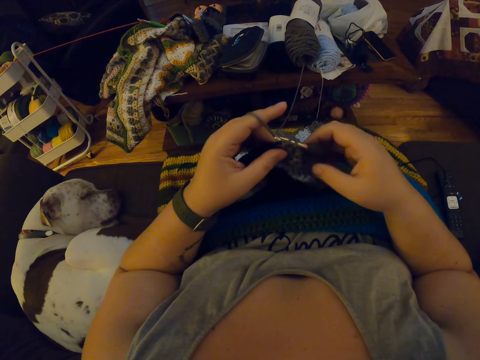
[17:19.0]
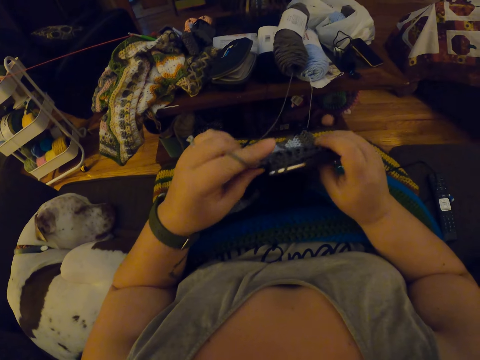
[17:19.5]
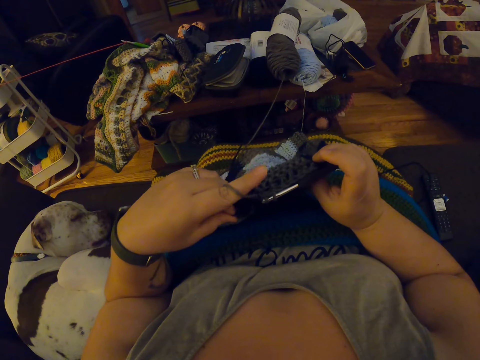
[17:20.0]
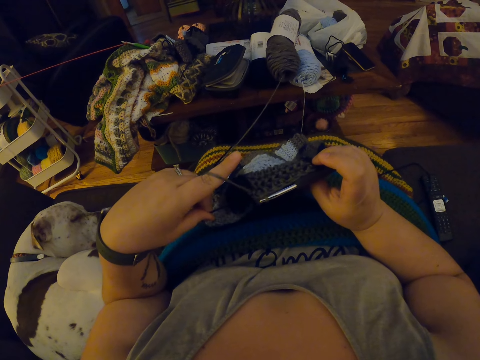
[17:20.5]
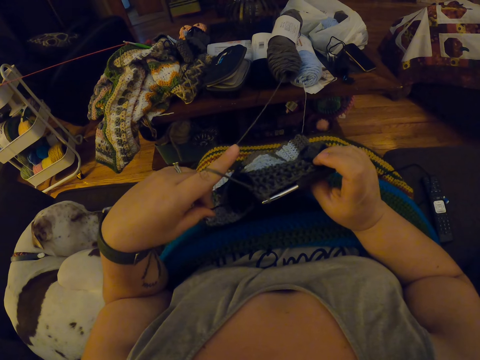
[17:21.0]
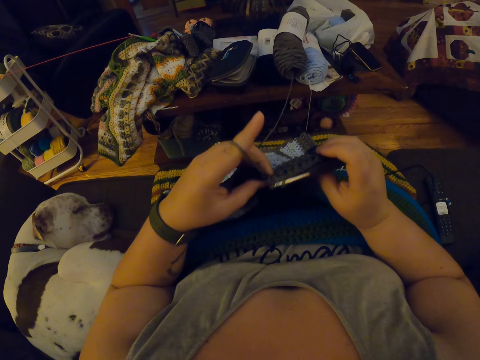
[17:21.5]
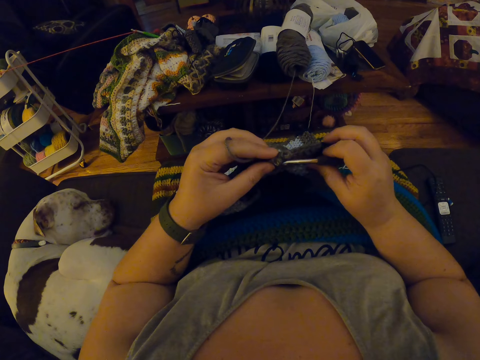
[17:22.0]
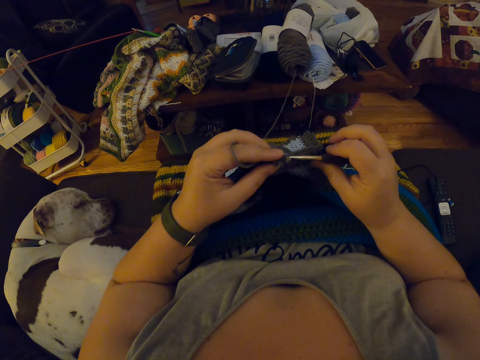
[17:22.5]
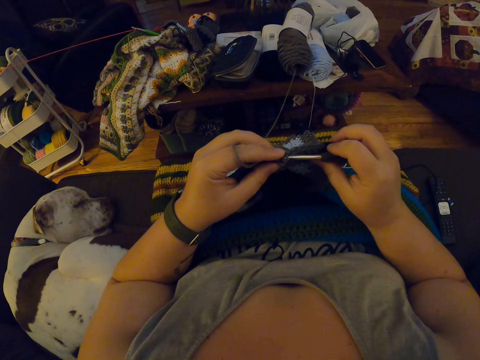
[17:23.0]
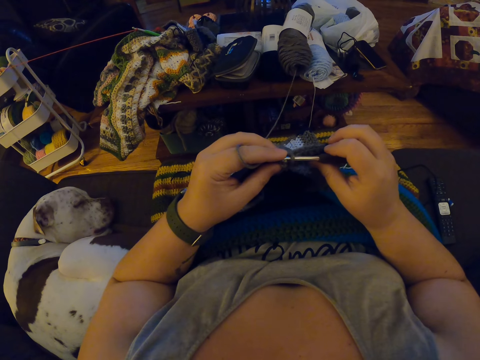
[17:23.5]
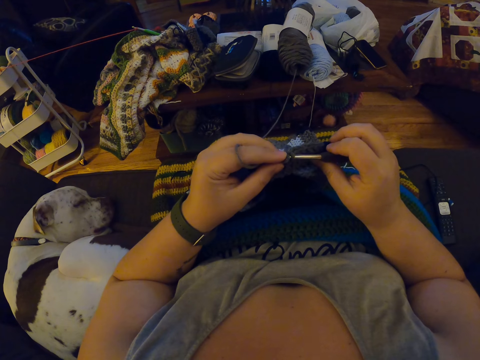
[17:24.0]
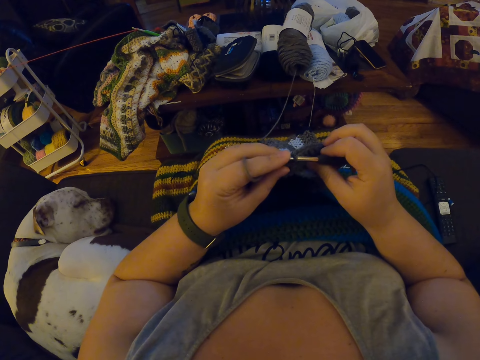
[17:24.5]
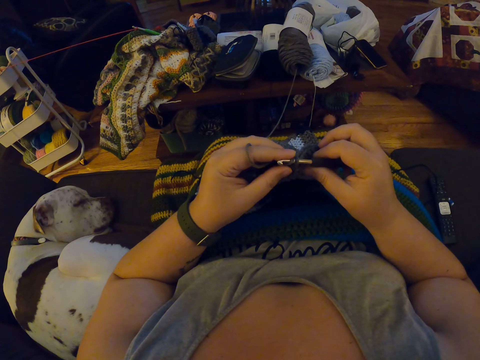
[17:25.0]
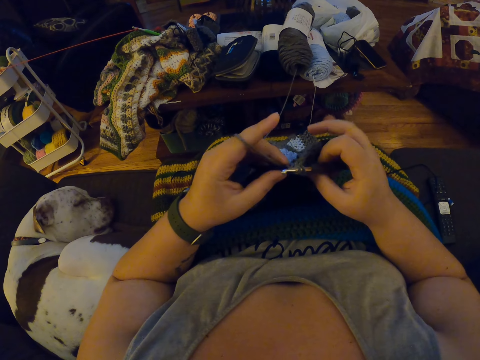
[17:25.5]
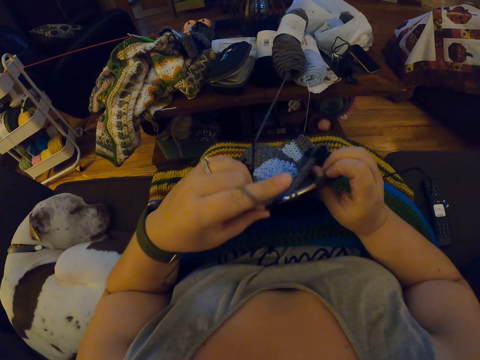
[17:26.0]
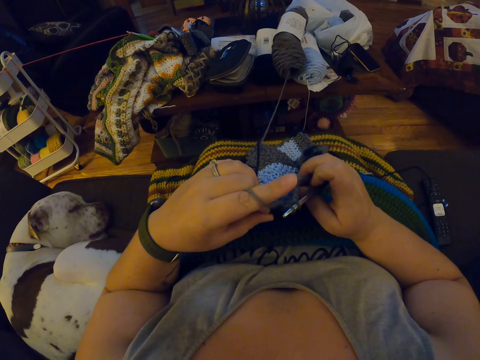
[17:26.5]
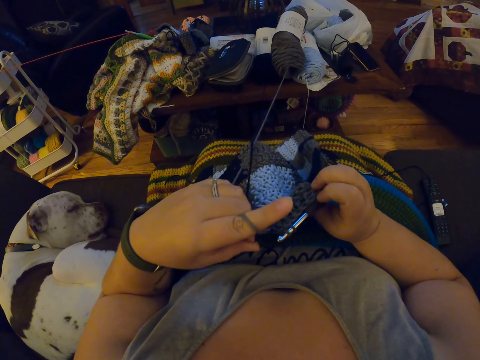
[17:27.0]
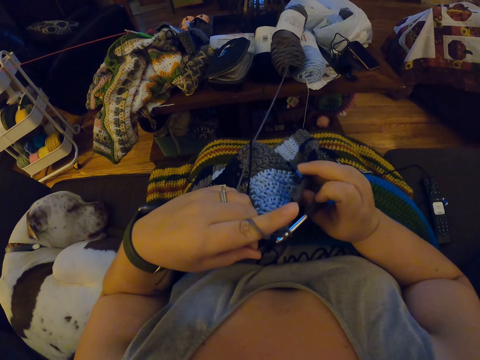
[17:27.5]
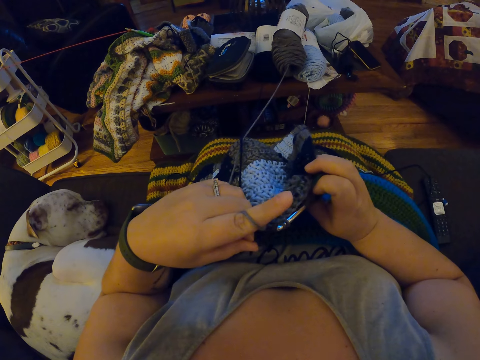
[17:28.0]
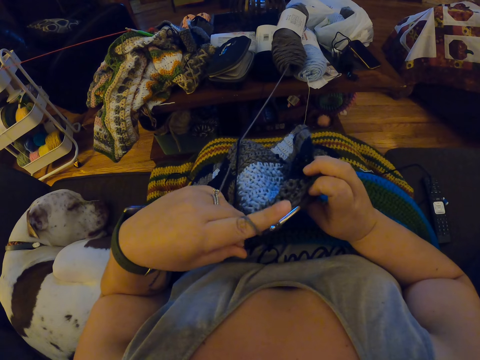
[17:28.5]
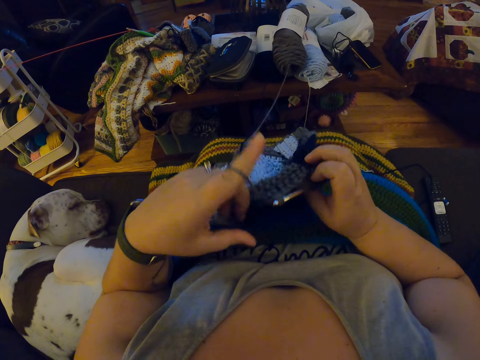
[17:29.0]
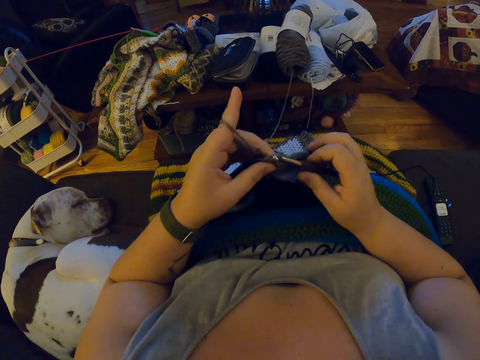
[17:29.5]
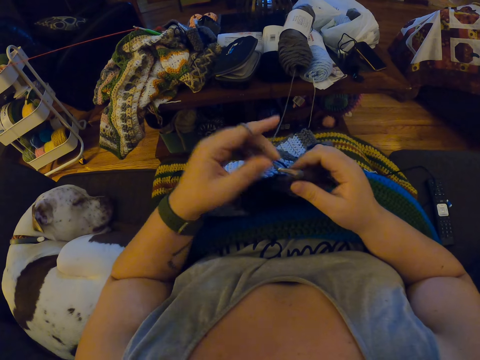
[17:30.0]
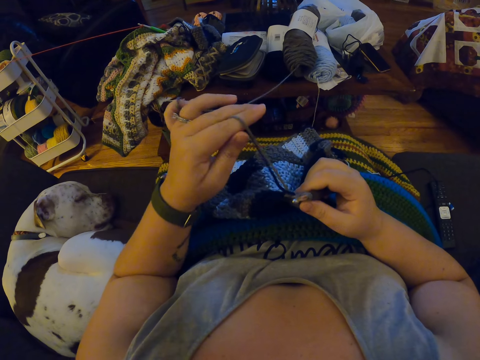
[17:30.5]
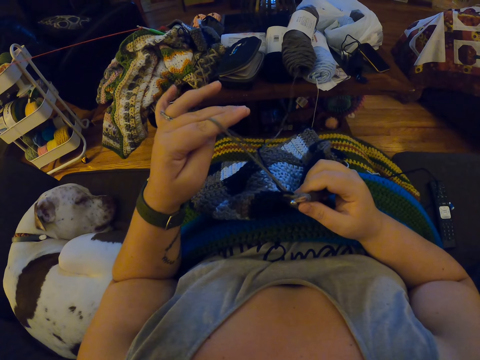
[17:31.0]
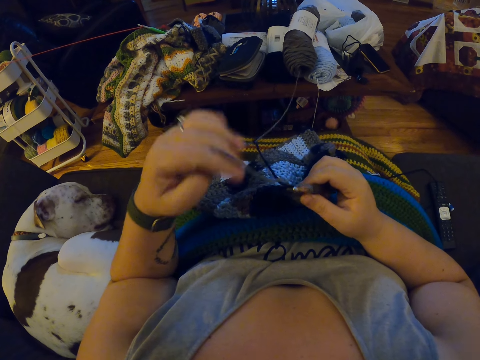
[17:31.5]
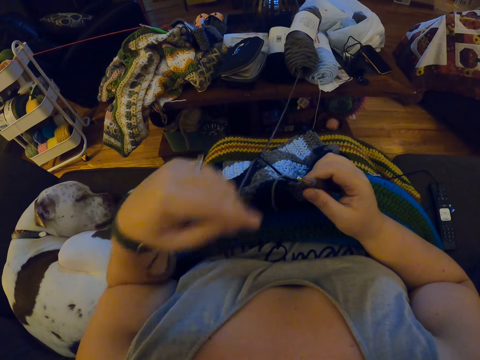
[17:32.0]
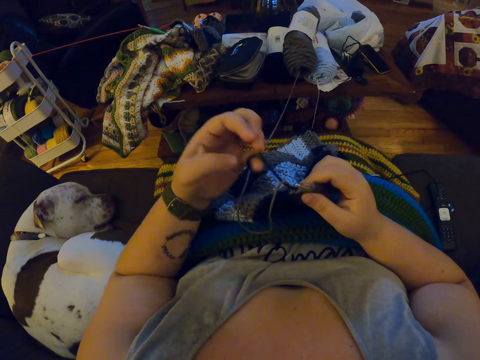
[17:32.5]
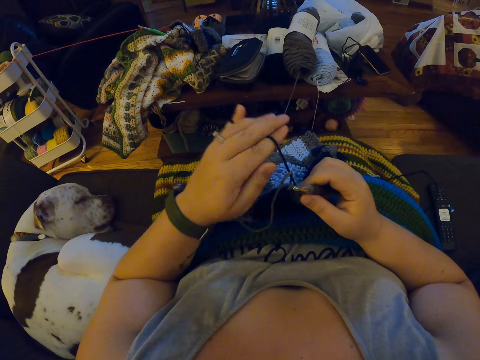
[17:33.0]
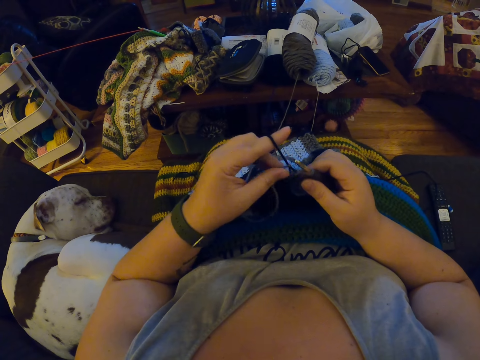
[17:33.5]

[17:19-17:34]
The camera wearer tightens the thread. She knits a fabric. She carefully looks at the crocheted fabric. She adjusts the yarn with her left hand.

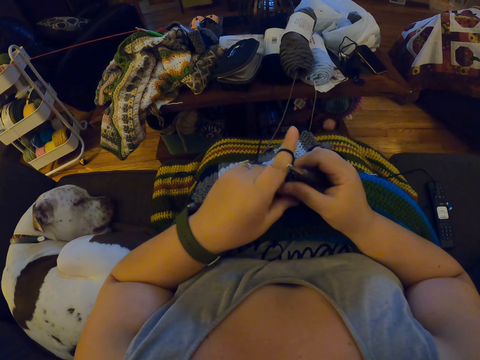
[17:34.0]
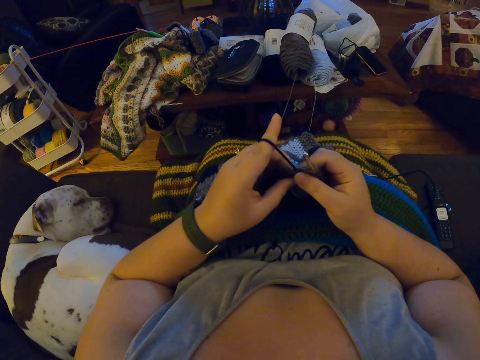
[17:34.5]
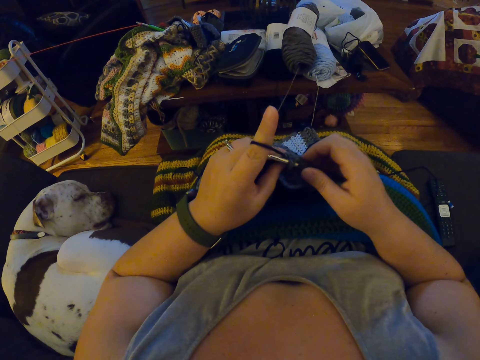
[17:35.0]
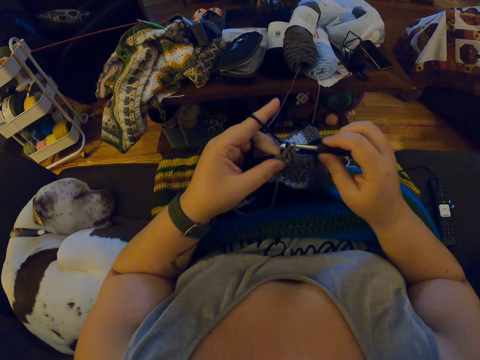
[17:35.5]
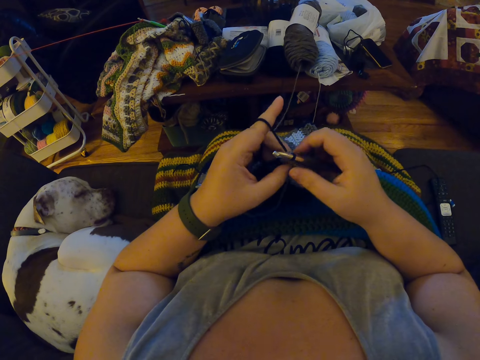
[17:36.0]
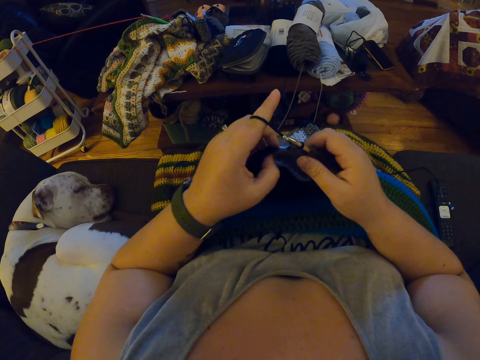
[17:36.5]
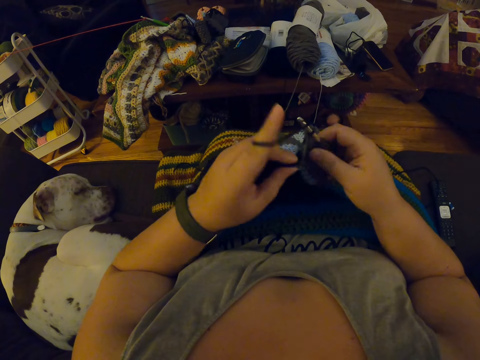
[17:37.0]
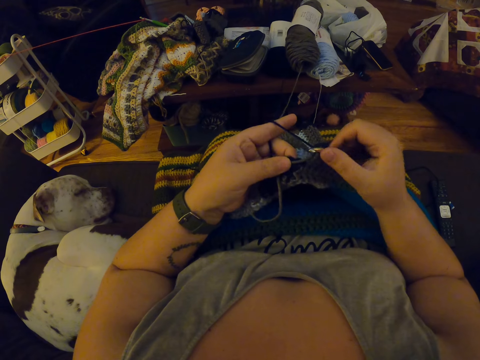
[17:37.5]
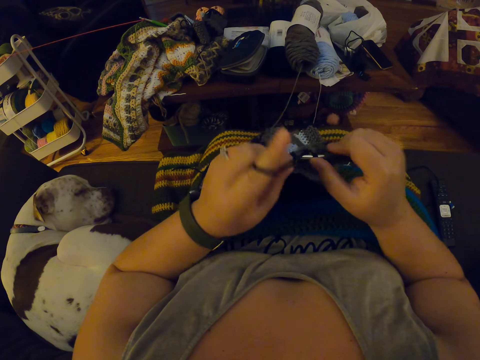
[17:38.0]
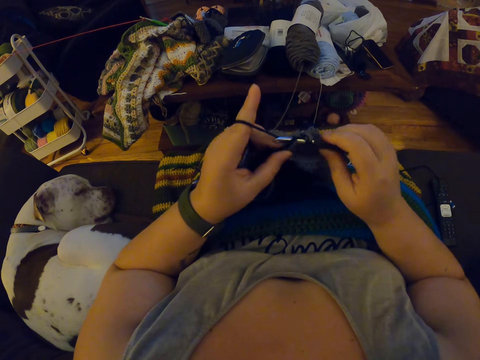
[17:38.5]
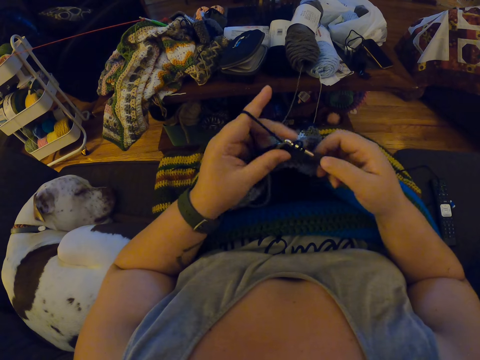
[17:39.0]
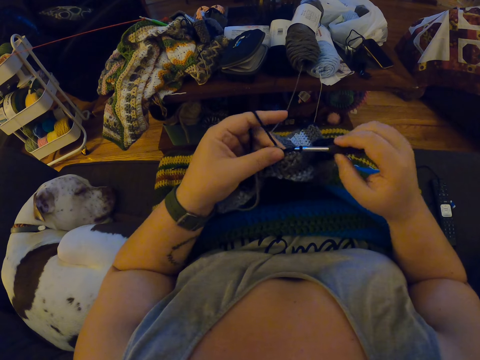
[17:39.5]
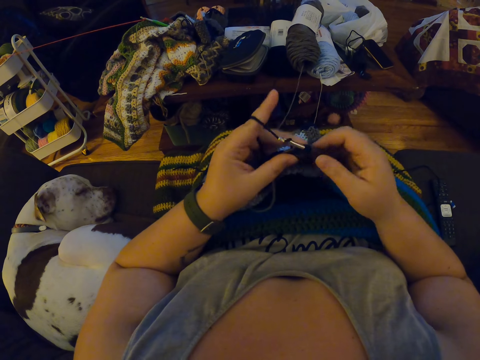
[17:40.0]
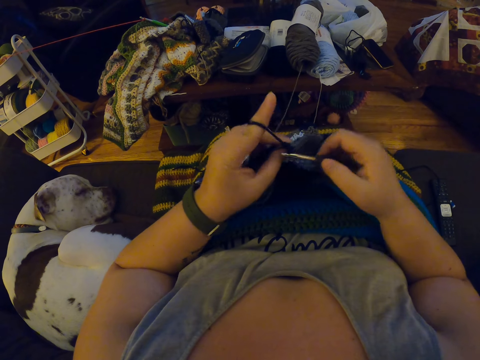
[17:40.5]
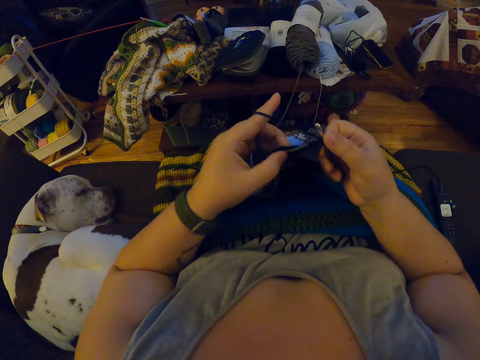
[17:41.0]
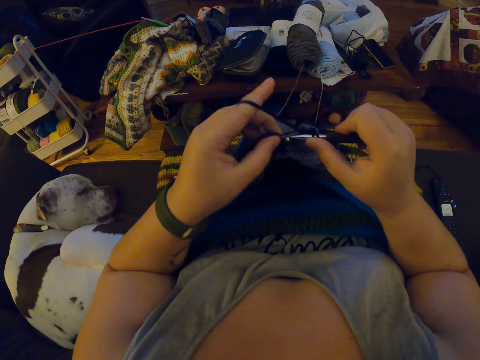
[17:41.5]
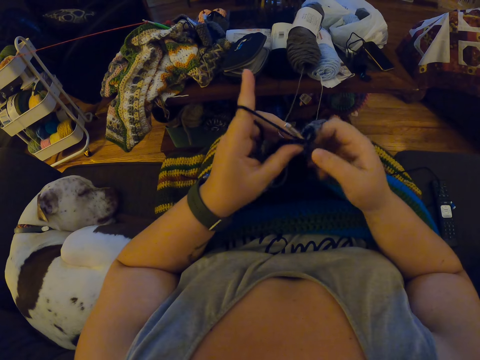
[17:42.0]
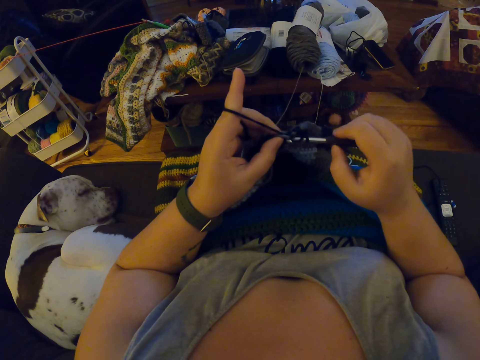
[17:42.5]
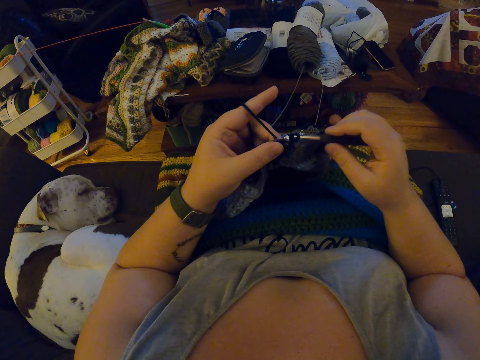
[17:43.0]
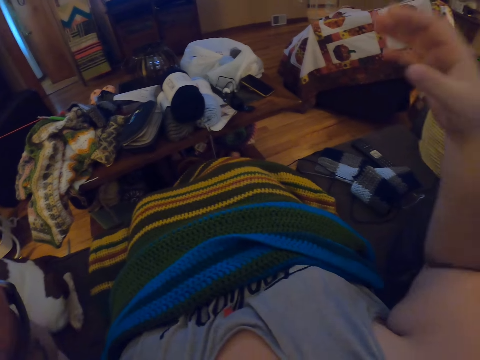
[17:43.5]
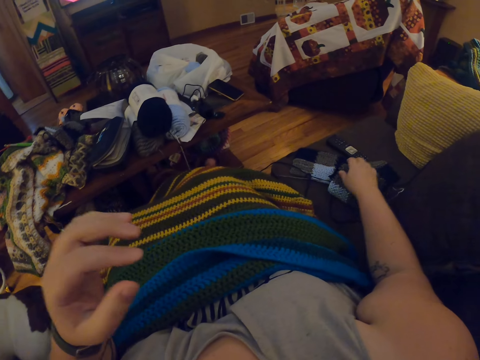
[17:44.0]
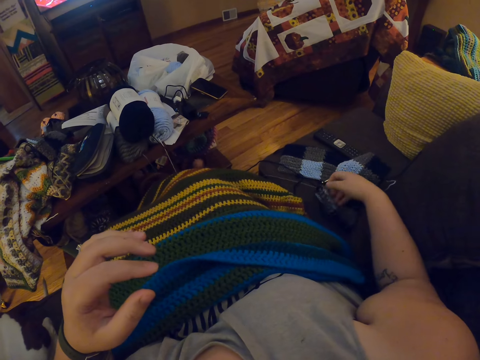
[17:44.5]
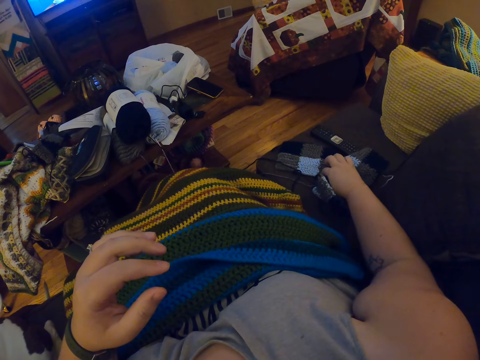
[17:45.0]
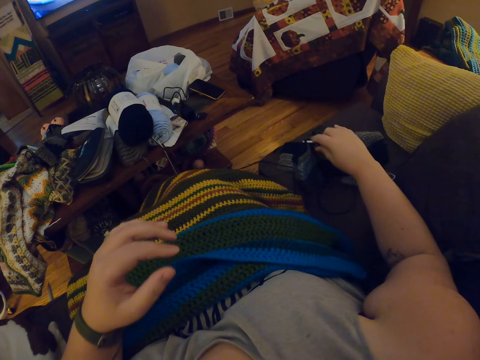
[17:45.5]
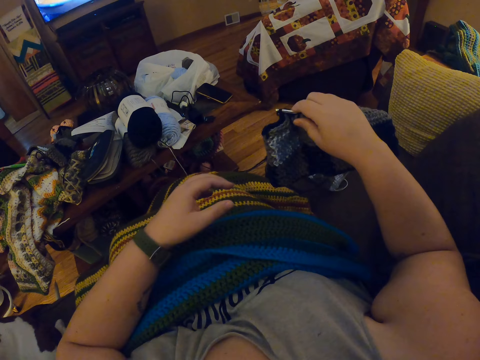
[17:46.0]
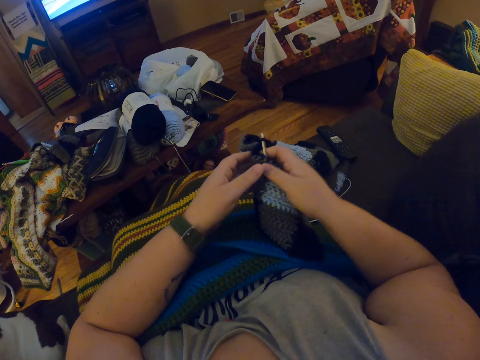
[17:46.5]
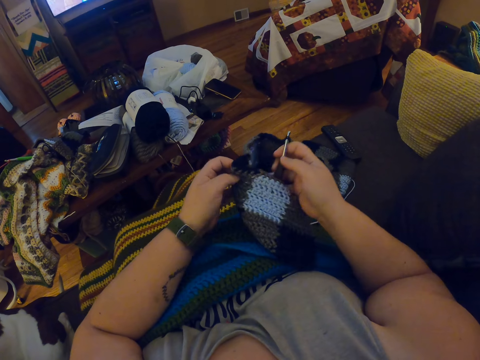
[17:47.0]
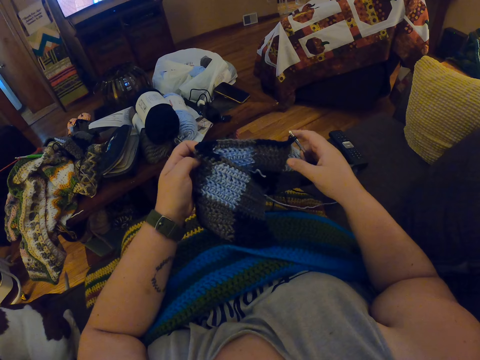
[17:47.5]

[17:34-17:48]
The camera wearer crochets with the yarn. She picks up the crocheted fabric from the sofa with her right hand.
